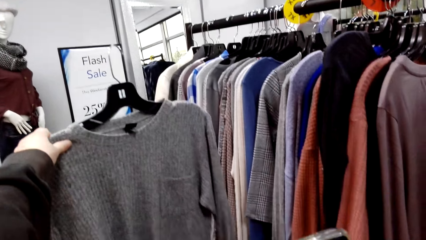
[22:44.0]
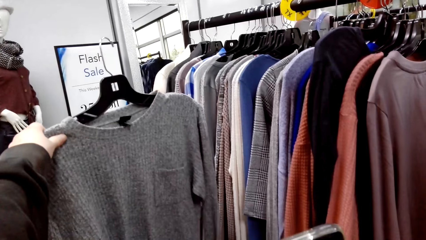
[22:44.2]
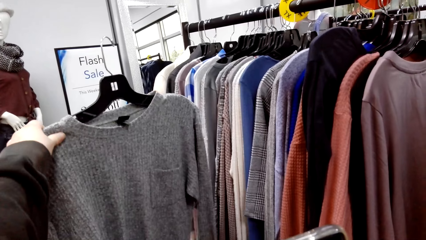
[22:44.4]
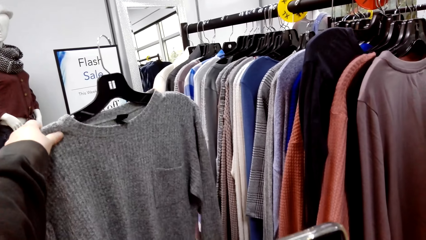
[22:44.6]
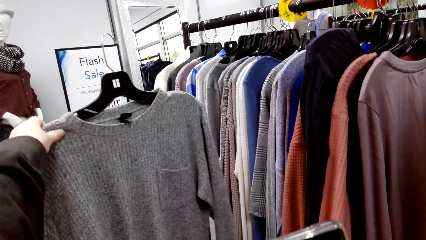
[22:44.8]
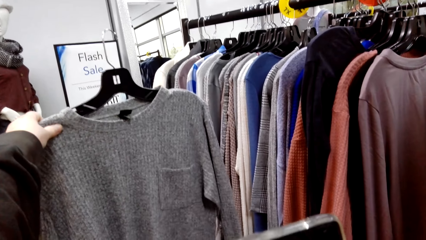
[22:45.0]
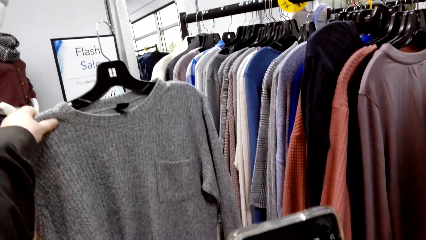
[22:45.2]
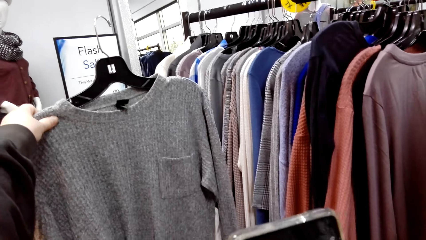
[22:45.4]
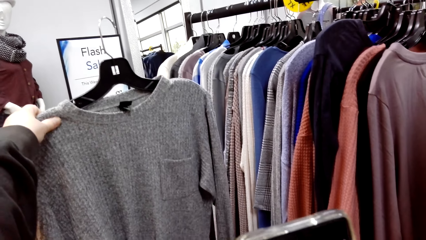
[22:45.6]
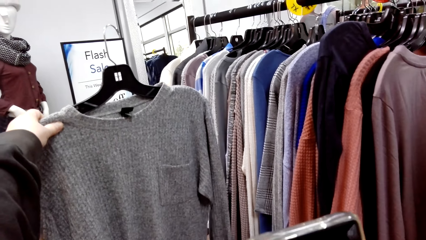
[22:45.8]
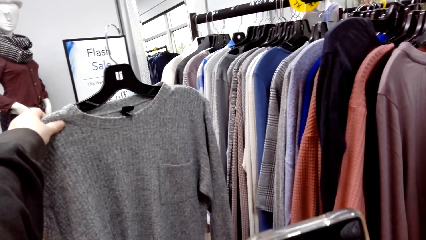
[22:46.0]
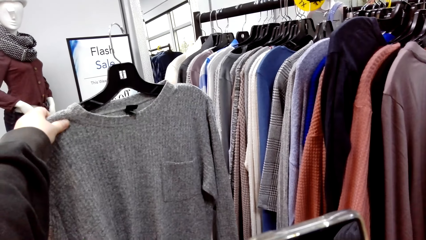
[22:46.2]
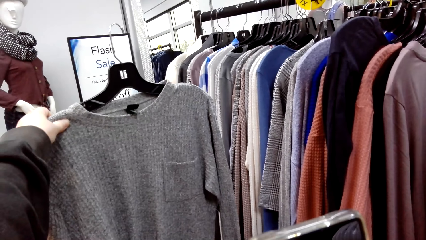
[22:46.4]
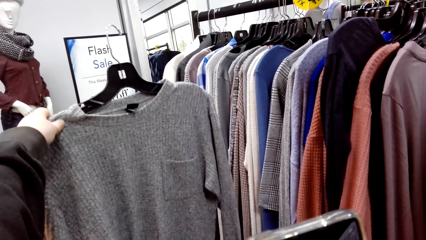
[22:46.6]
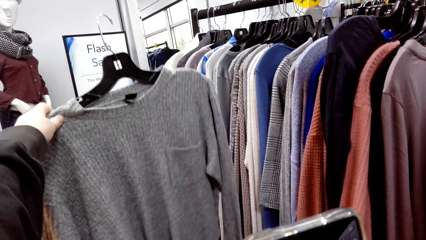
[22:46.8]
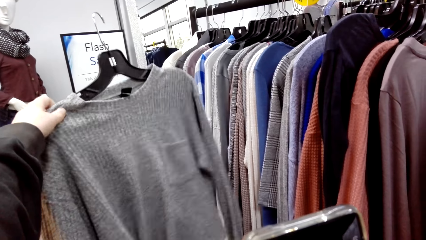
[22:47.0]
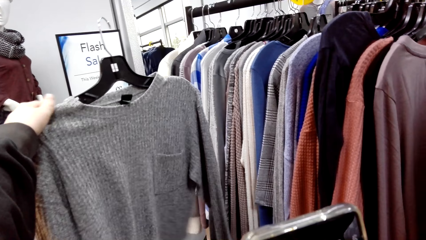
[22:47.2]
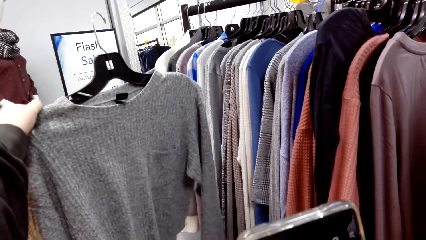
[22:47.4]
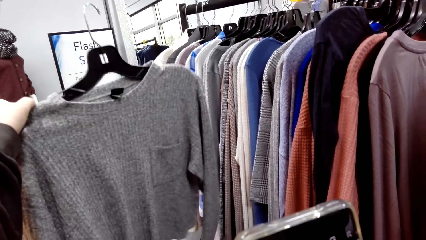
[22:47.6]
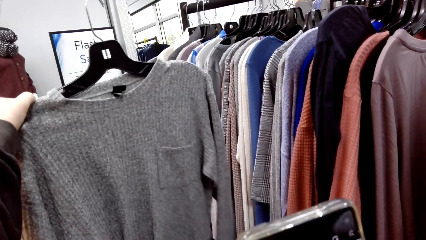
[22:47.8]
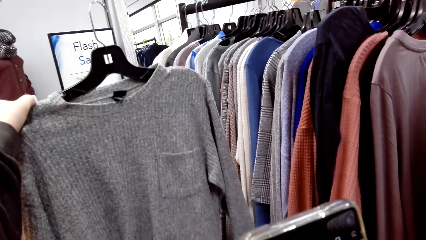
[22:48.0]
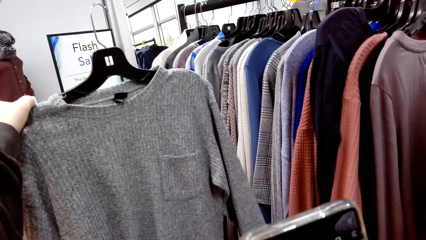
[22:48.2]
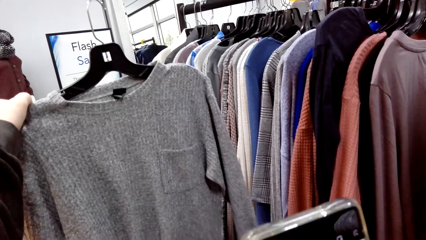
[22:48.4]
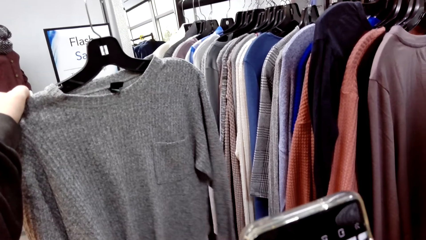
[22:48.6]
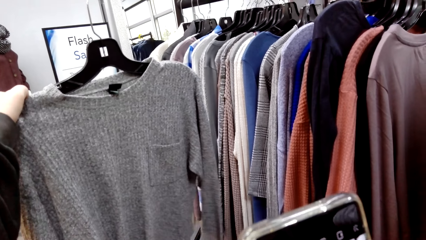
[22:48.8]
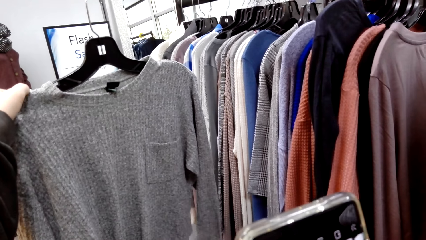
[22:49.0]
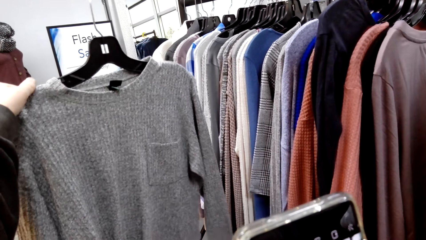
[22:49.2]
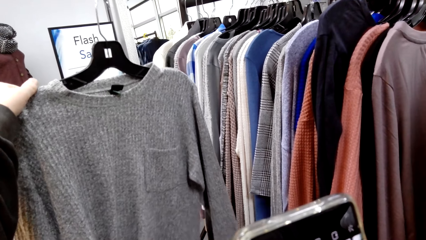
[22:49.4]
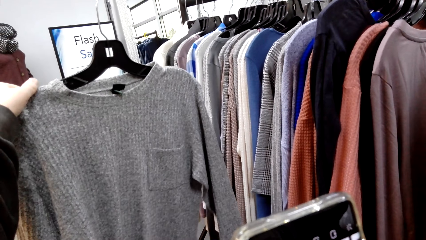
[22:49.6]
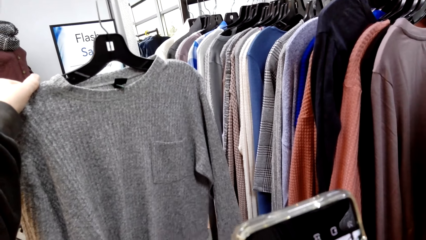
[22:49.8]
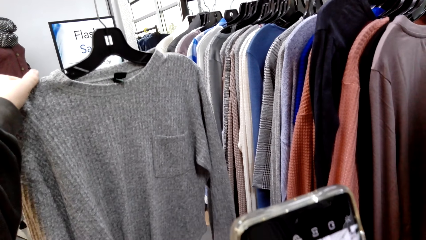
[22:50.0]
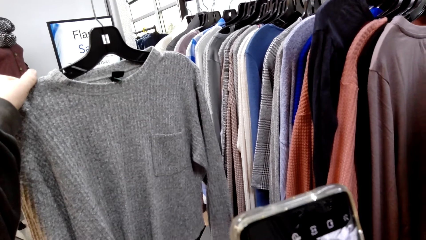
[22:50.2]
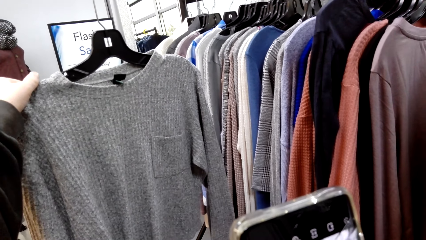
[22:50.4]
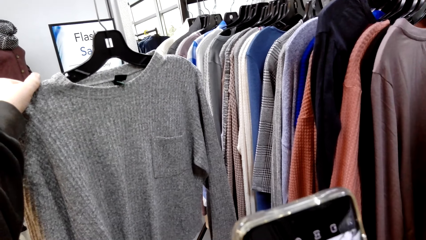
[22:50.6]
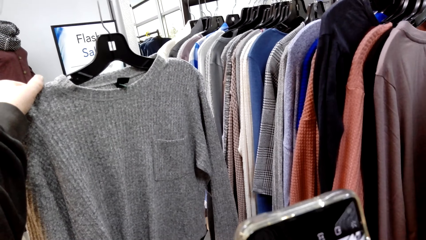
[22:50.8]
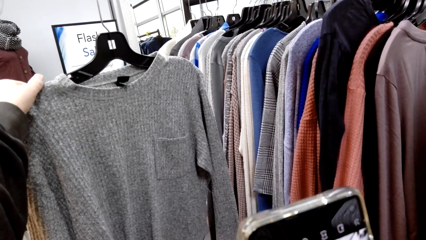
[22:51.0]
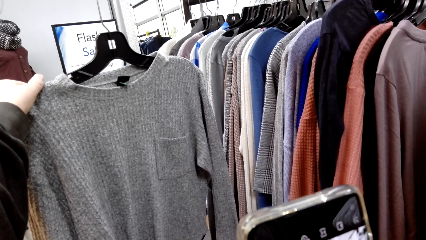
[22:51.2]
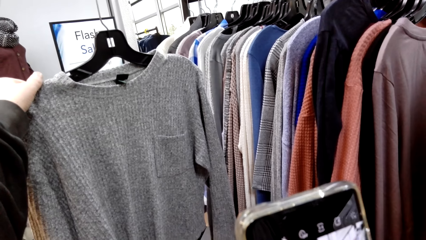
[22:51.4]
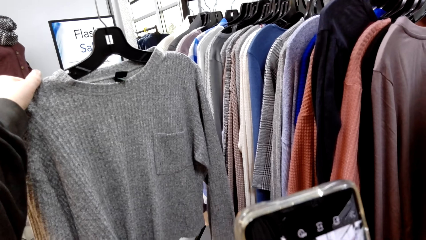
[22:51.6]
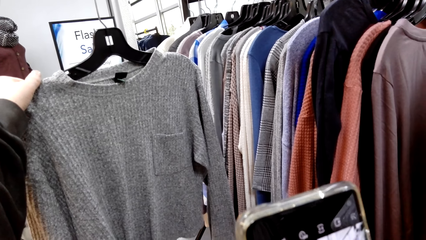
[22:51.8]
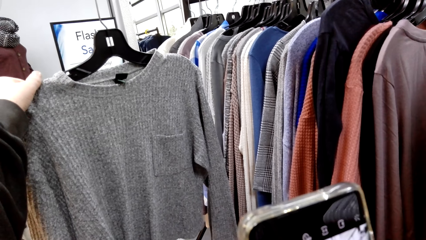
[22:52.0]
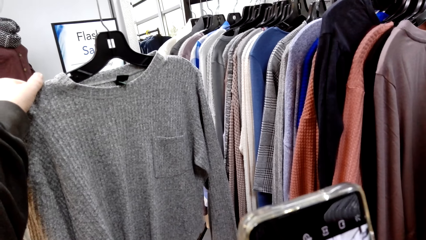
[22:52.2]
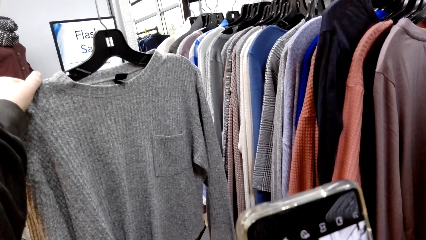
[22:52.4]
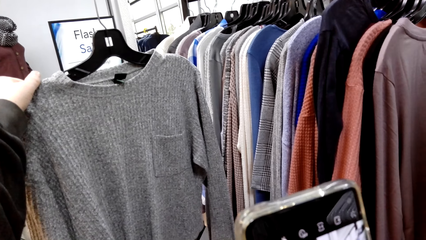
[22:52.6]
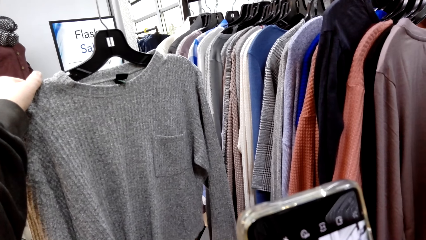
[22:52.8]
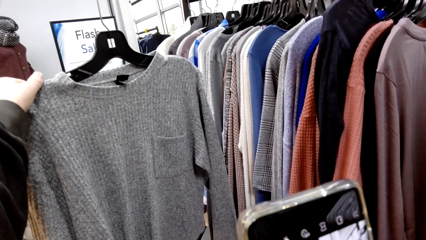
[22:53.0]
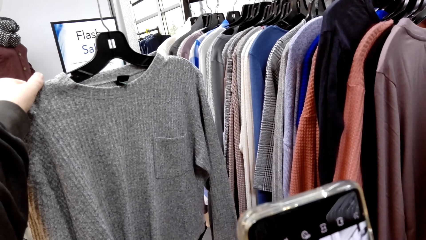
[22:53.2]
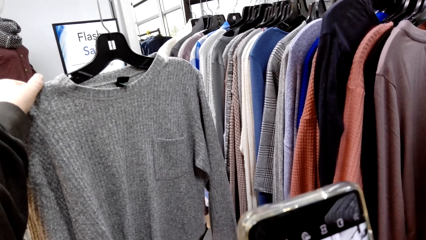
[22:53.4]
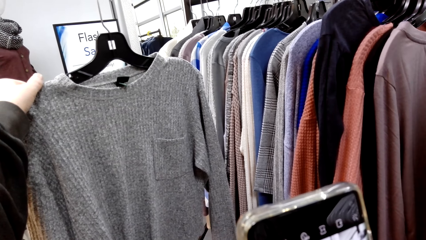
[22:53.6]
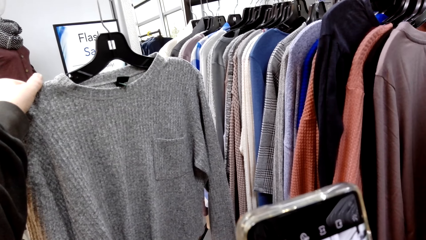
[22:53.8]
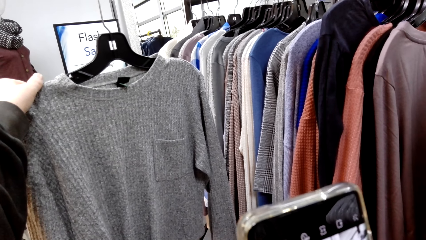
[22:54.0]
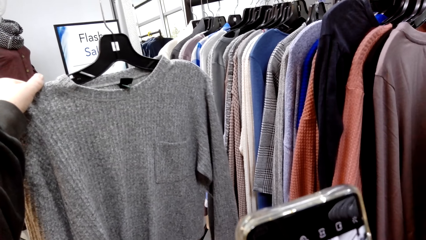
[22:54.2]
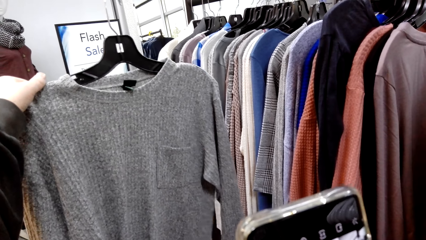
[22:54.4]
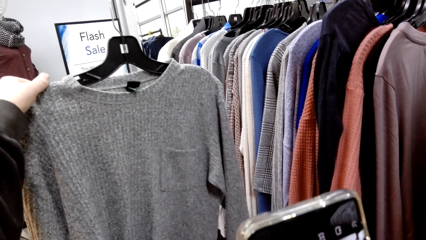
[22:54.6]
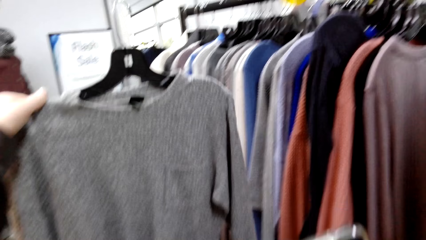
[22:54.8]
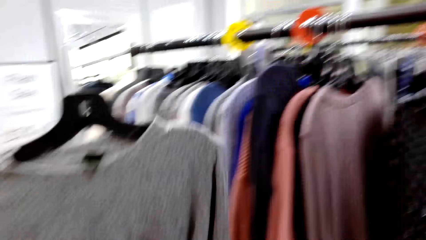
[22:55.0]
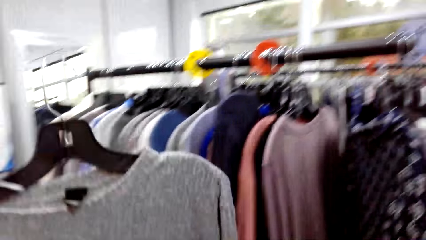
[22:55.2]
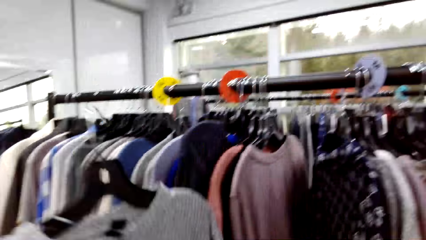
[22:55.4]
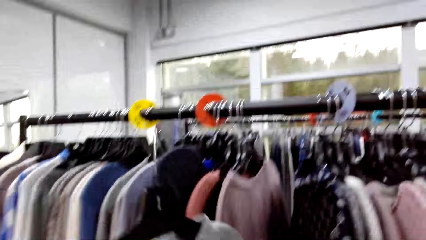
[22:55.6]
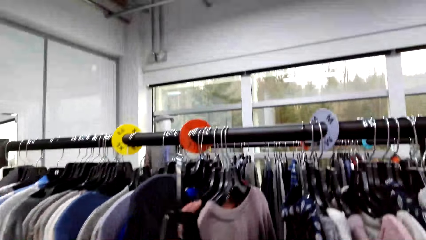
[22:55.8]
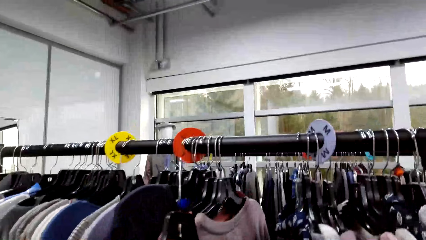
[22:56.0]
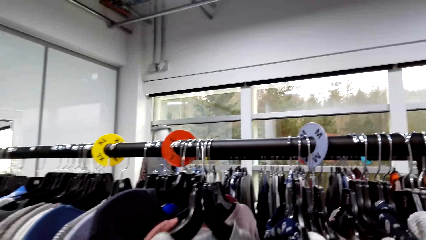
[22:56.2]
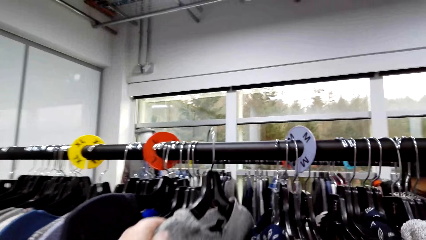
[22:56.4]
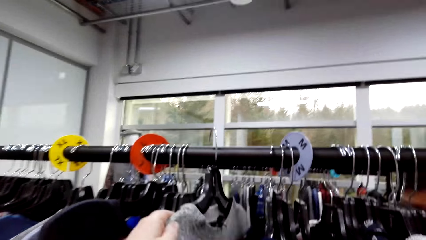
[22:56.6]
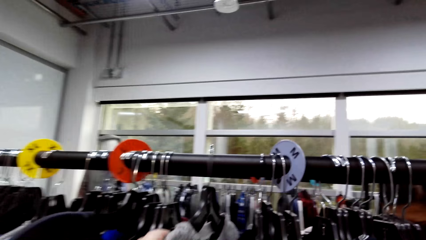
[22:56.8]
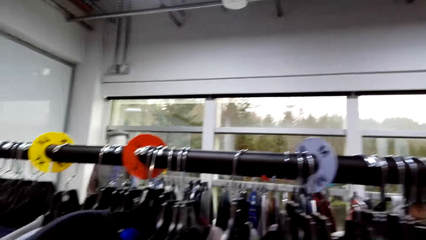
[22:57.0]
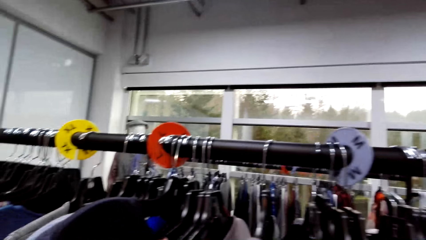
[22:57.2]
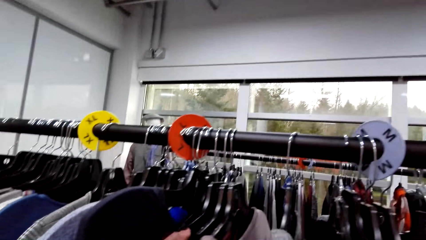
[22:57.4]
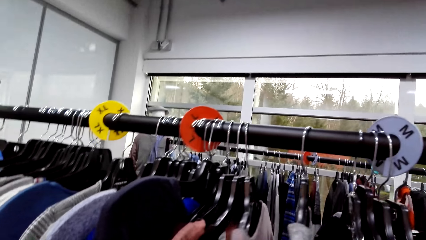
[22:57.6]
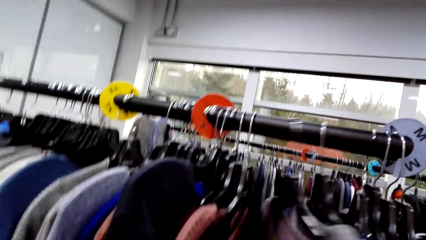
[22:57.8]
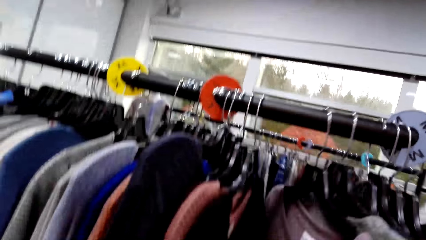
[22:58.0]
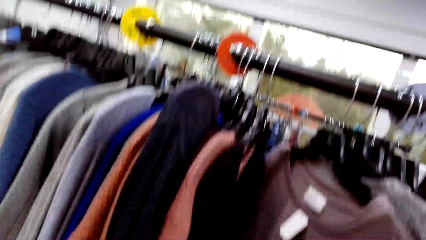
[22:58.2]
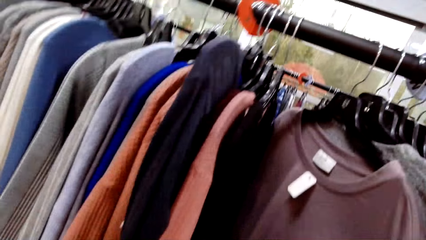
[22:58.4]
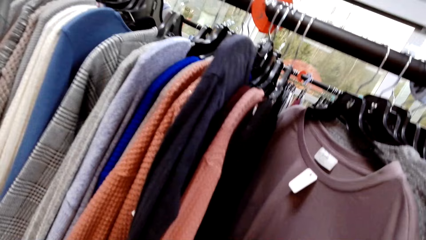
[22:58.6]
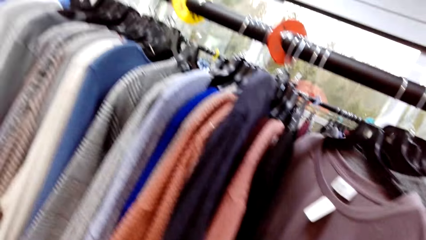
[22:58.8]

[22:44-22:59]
The camera wearer takes a photo of the cloth with her phone. She hangs the cloth on the metal rail. She moves the clothes on the metal rail. She touches the clothes.
